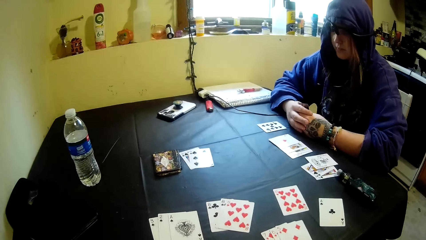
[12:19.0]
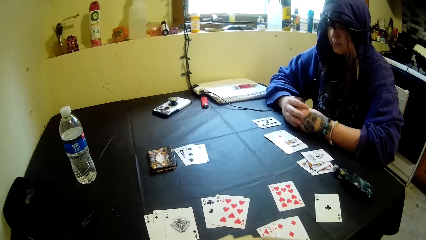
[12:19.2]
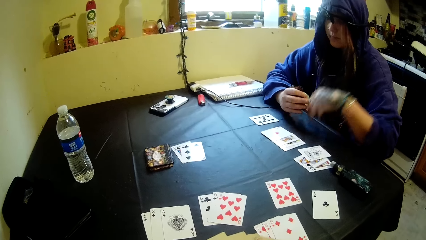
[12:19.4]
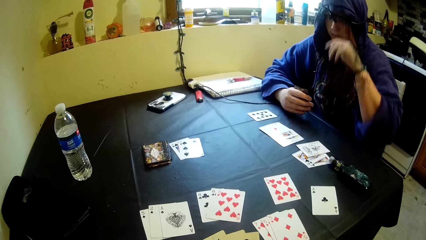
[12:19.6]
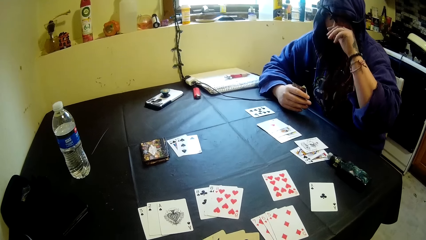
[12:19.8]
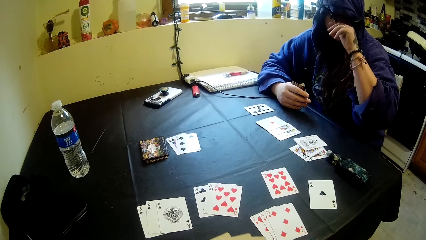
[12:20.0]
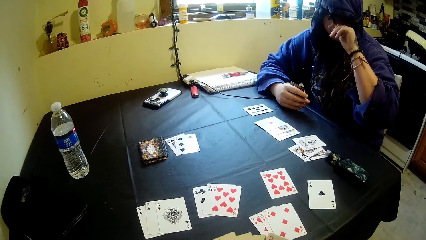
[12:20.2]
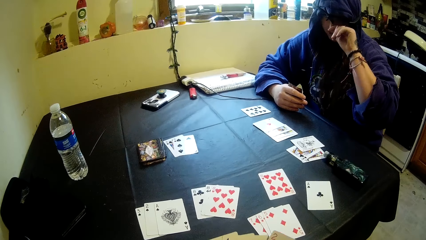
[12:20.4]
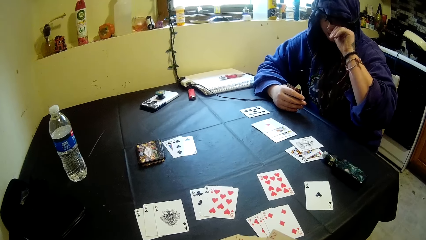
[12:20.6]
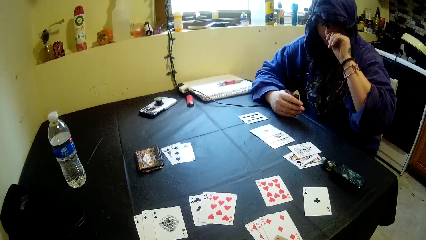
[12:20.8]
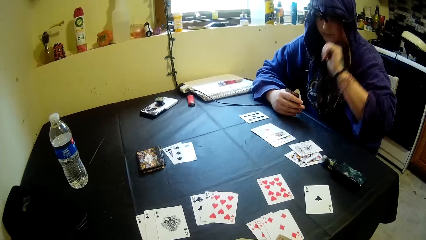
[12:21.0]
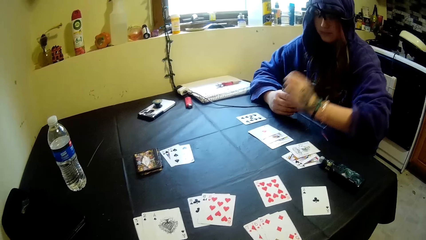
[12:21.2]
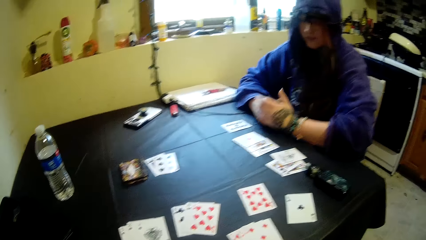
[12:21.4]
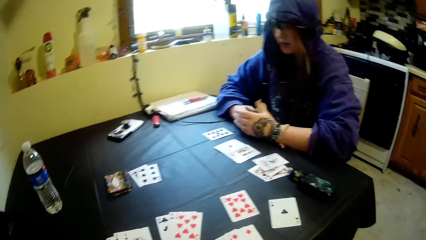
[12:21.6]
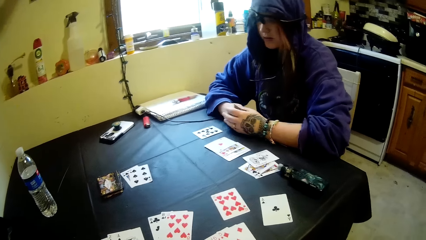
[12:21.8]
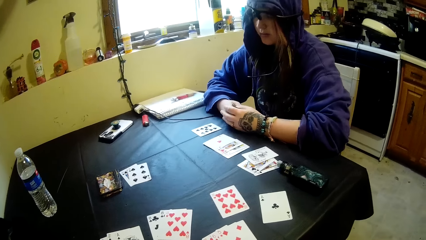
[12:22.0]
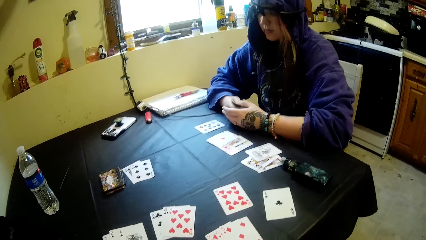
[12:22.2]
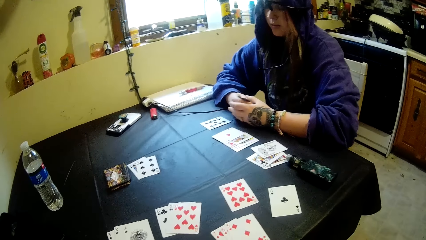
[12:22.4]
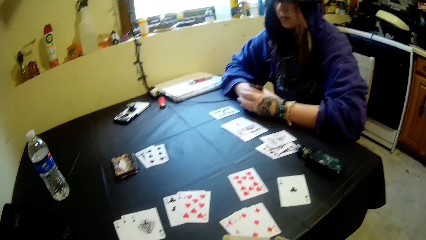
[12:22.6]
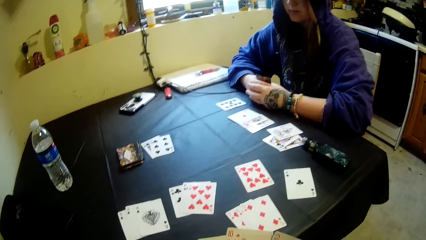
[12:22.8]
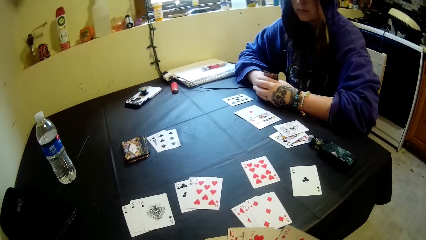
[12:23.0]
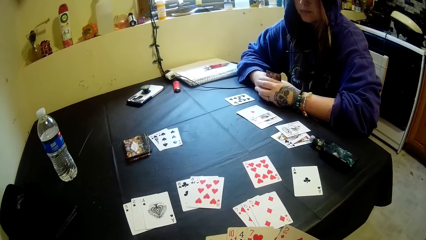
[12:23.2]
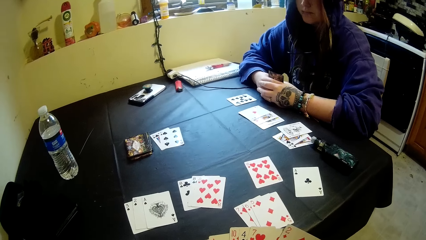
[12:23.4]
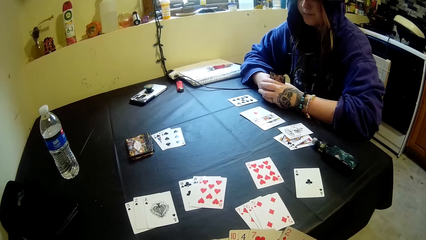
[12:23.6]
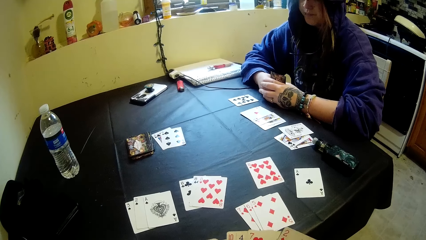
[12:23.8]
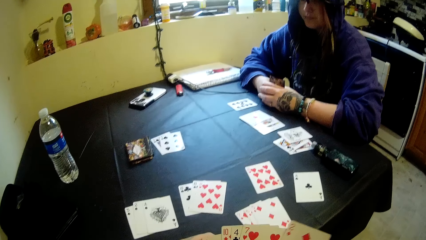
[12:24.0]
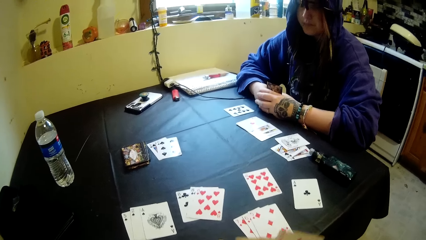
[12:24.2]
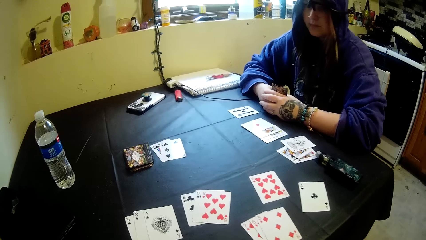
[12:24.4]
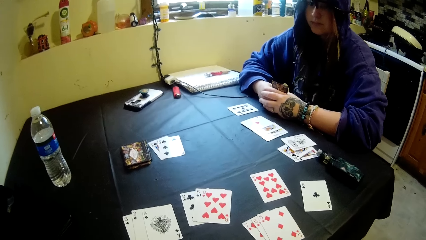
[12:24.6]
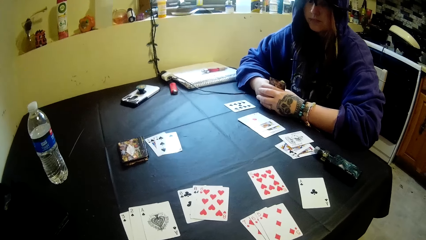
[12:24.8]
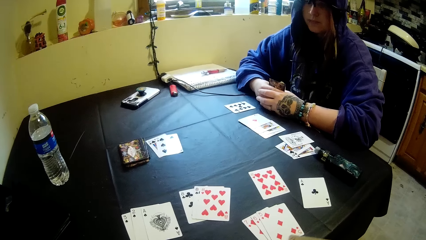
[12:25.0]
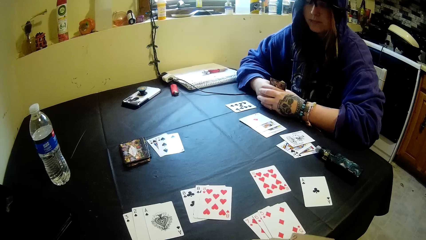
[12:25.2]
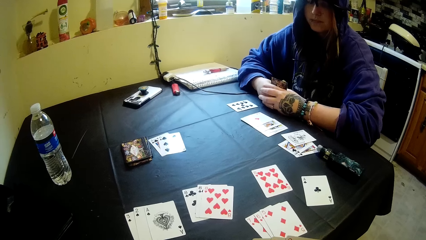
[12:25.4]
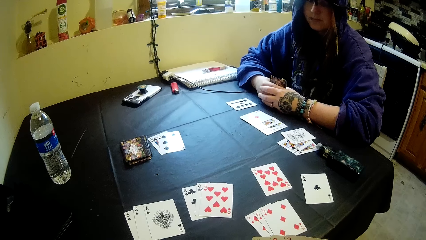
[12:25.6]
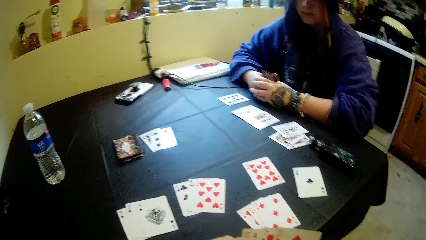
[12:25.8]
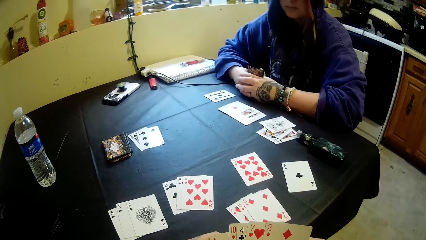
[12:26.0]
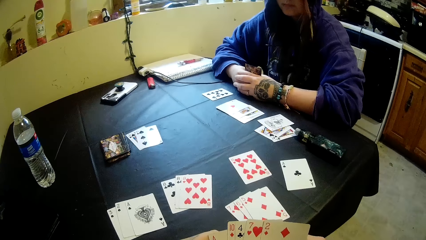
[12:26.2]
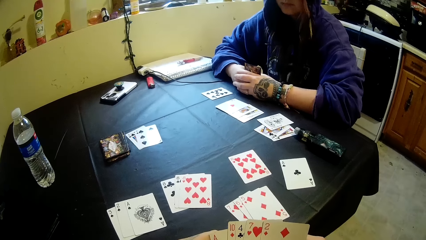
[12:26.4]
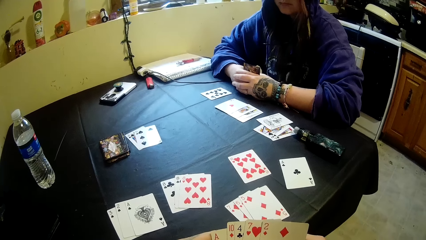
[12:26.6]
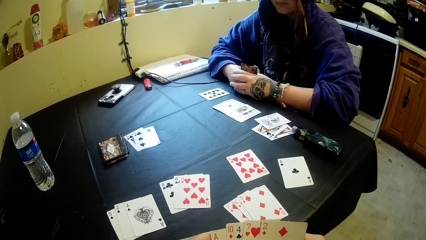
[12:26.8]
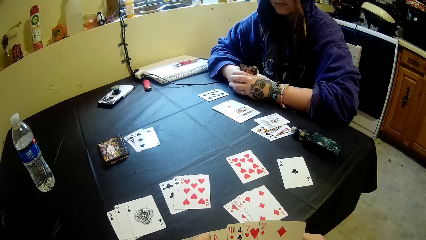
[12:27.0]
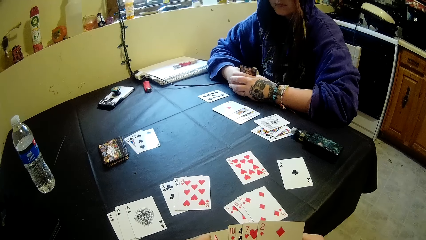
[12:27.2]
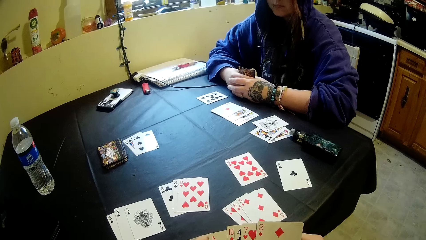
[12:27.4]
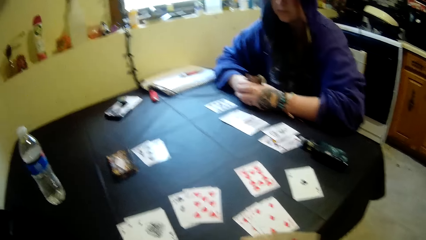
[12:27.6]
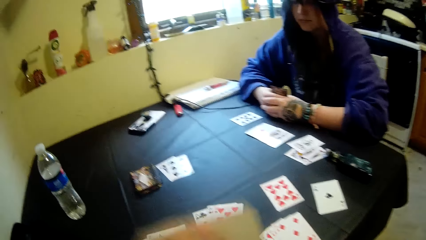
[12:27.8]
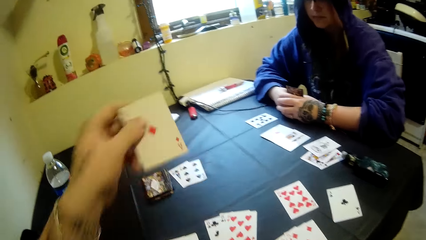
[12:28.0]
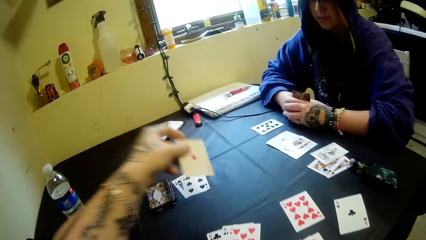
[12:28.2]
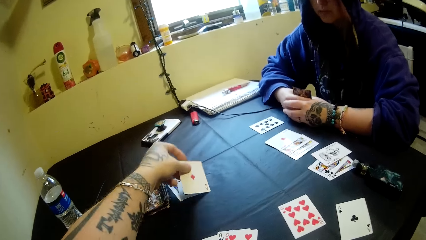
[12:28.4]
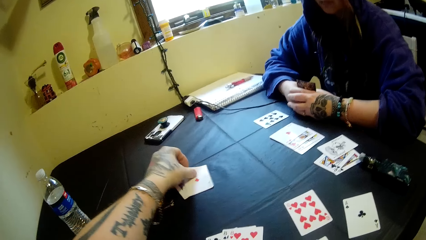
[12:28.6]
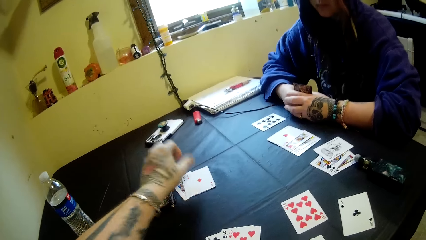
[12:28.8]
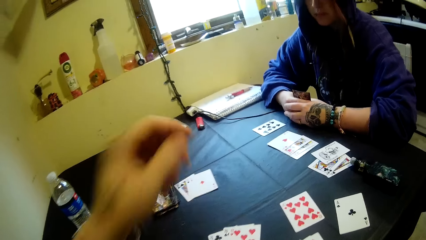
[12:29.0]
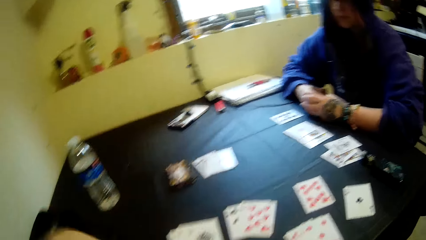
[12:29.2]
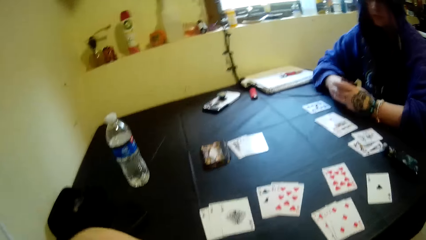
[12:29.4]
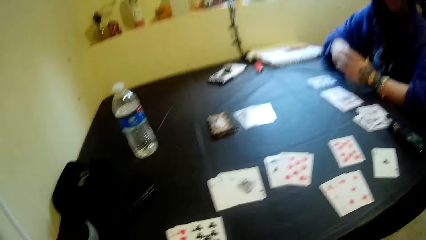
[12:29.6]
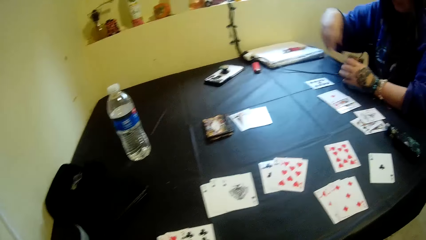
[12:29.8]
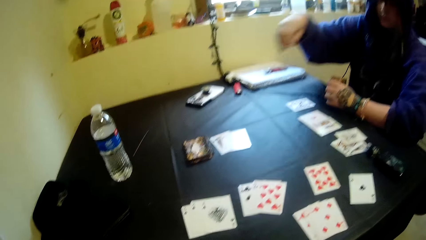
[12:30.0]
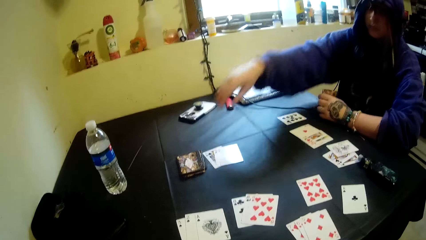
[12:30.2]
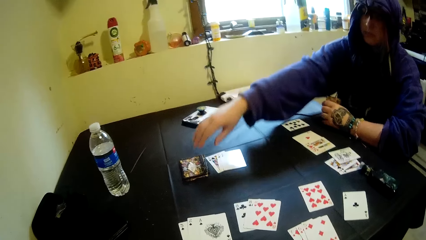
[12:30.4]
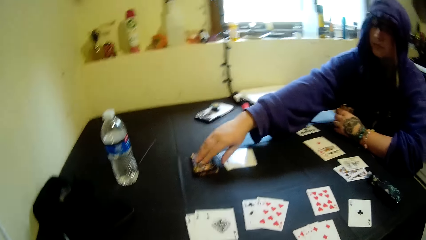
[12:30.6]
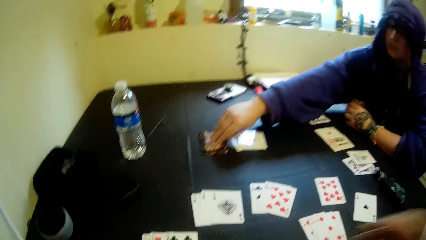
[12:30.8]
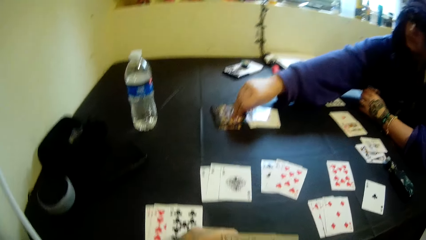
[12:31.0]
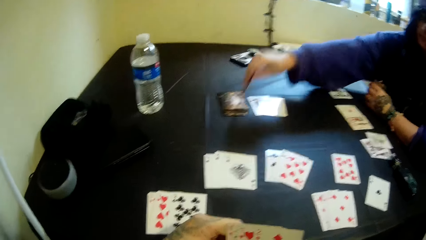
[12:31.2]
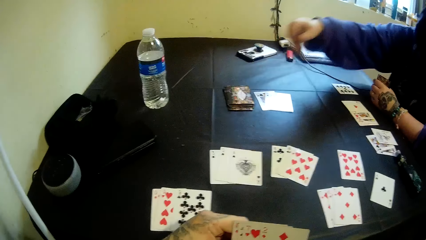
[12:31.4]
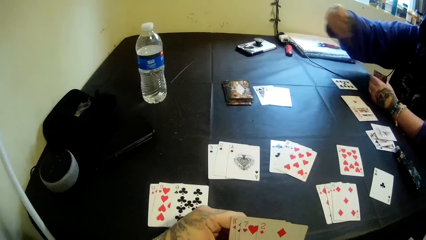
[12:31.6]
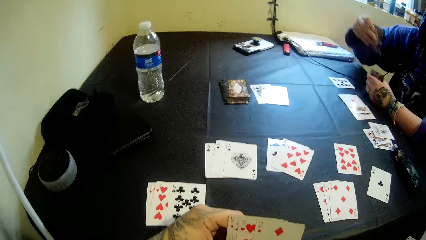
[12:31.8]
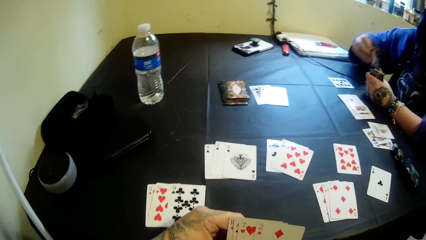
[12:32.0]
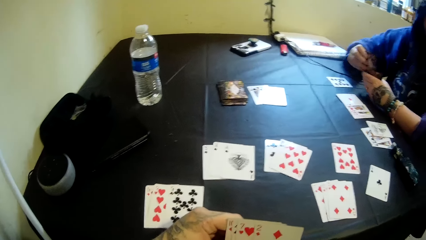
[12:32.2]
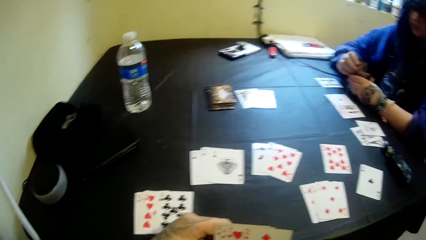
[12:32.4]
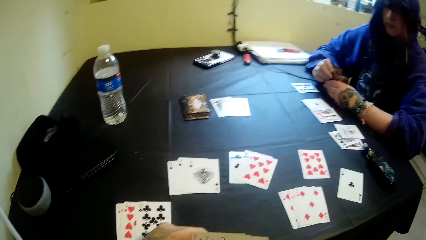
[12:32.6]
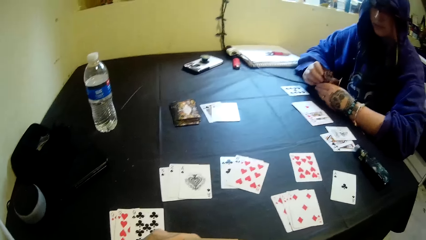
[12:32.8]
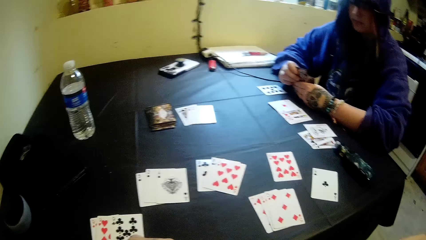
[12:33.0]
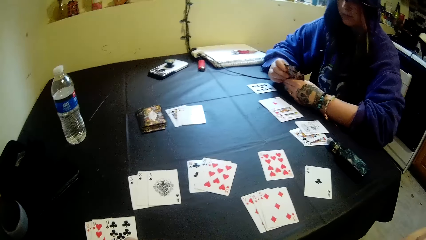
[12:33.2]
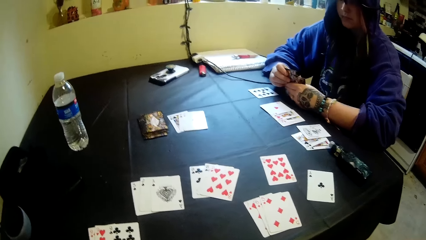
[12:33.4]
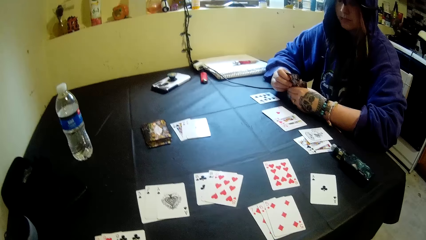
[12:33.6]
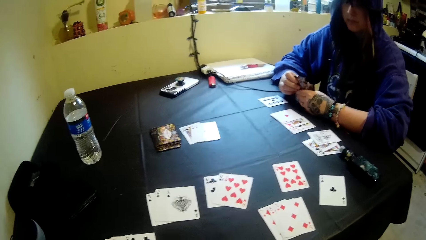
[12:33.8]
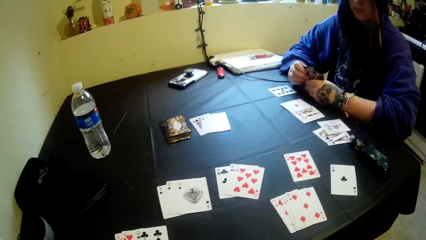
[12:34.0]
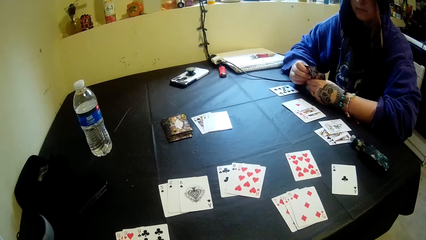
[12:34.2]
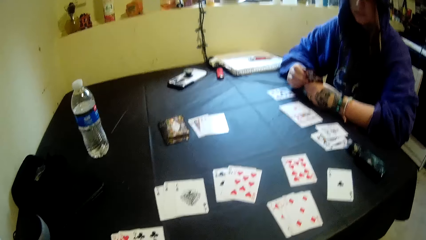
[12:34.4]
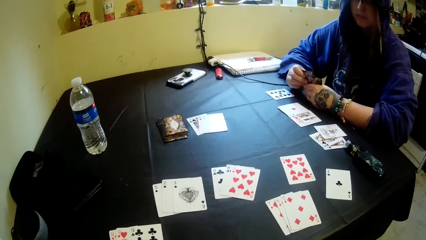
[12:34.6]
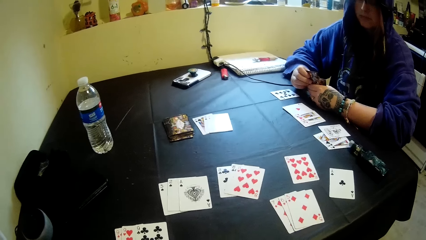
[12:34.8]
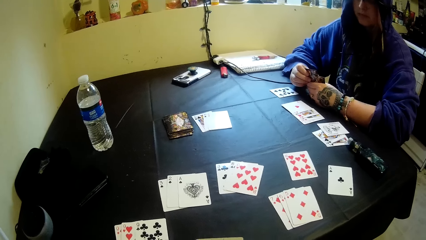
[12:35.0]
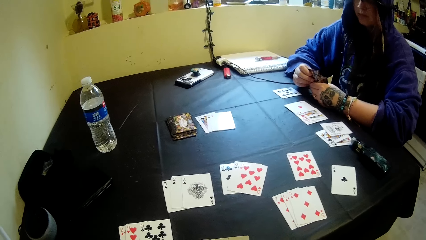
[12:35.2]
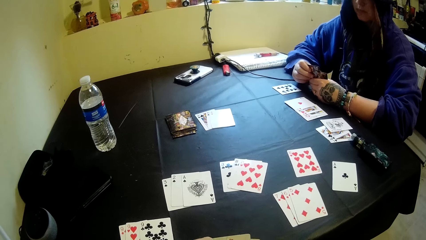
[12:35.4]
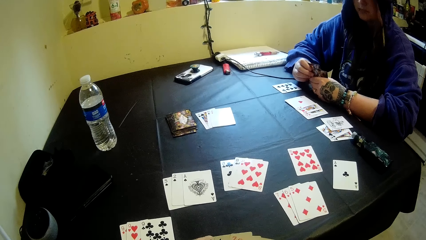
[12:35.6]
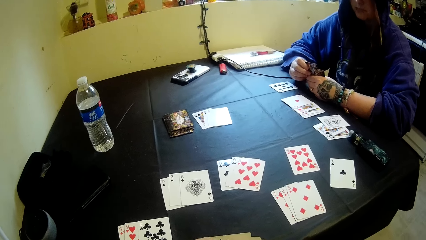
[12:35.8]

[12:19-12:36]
A woman touches the face. The camera wearer puts a card on a table. They touch the face. The woman picks a card on the table.
